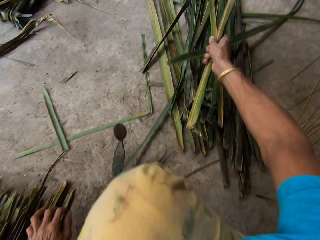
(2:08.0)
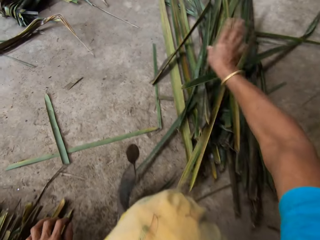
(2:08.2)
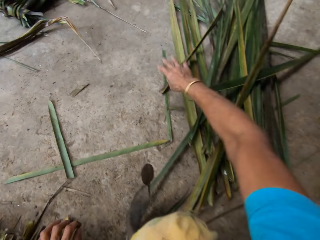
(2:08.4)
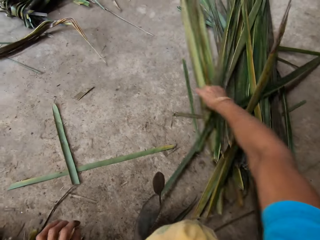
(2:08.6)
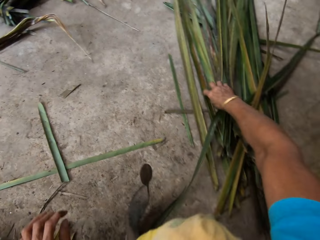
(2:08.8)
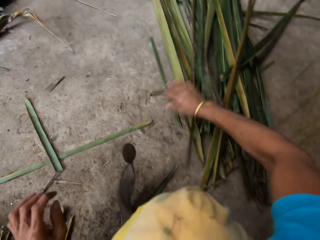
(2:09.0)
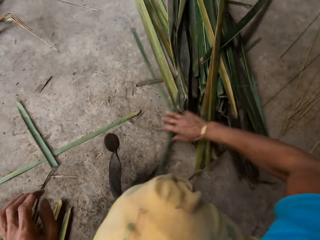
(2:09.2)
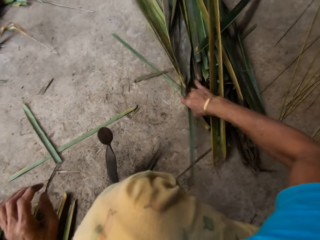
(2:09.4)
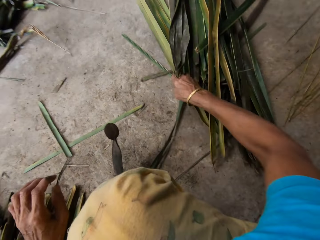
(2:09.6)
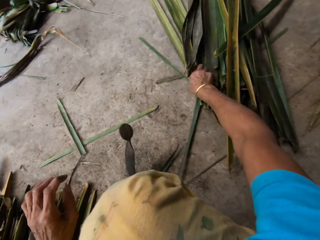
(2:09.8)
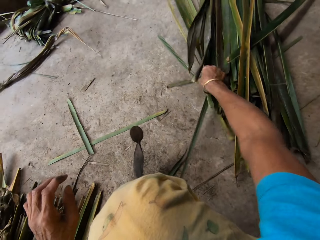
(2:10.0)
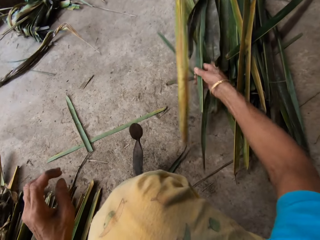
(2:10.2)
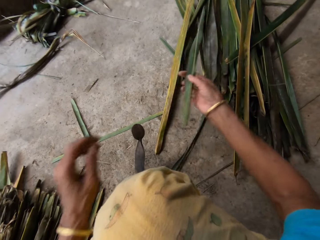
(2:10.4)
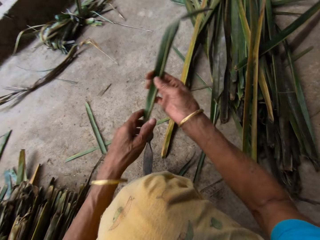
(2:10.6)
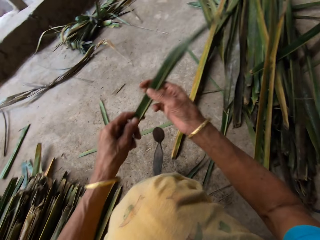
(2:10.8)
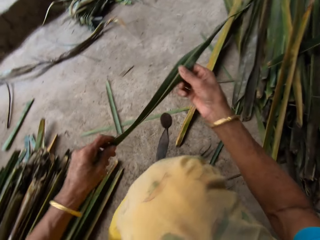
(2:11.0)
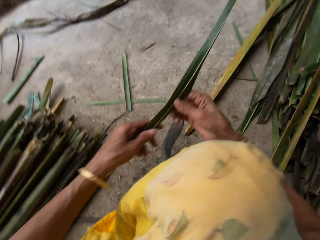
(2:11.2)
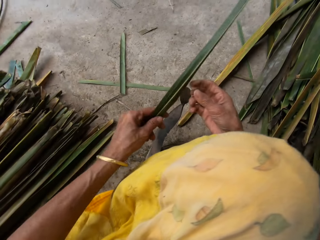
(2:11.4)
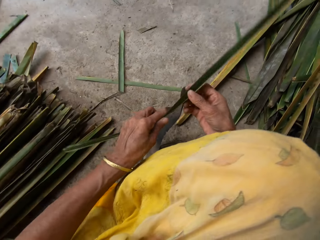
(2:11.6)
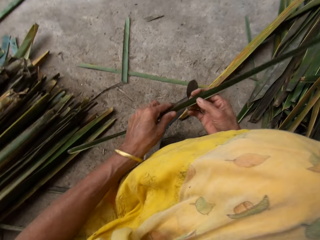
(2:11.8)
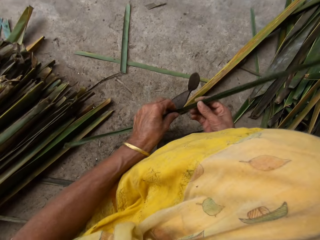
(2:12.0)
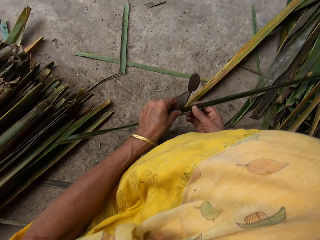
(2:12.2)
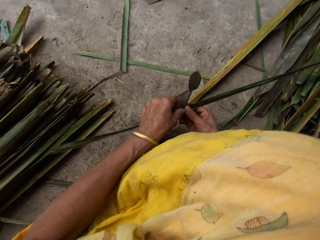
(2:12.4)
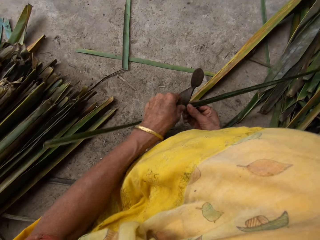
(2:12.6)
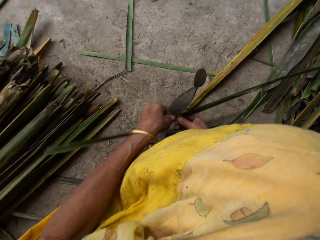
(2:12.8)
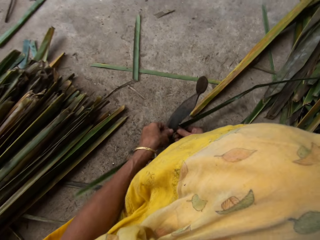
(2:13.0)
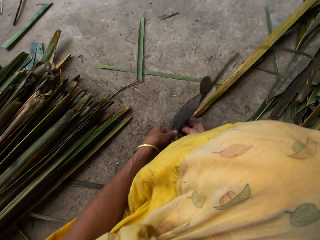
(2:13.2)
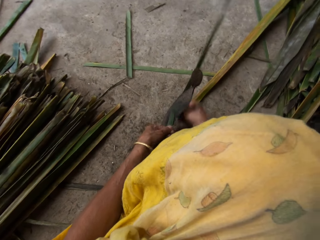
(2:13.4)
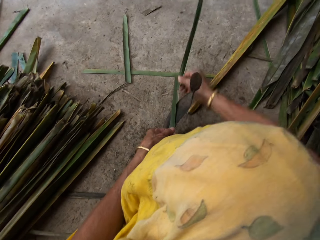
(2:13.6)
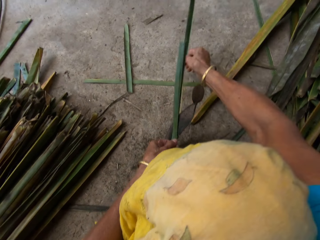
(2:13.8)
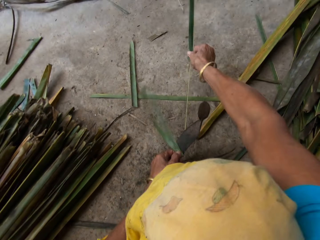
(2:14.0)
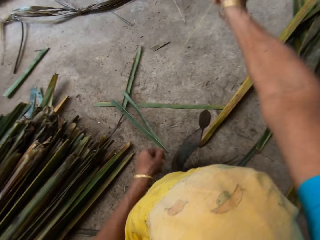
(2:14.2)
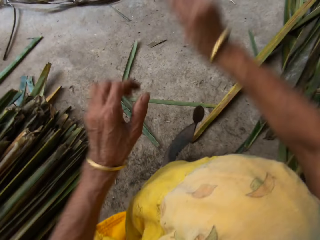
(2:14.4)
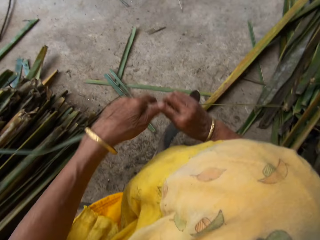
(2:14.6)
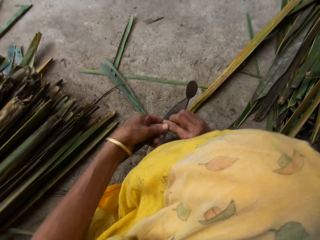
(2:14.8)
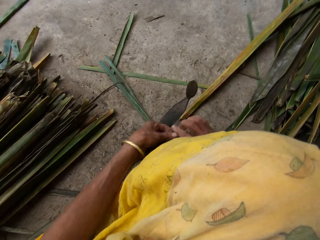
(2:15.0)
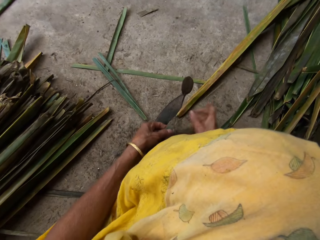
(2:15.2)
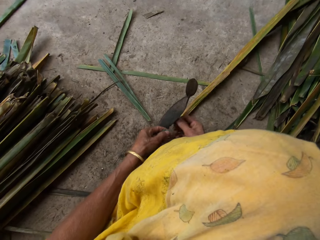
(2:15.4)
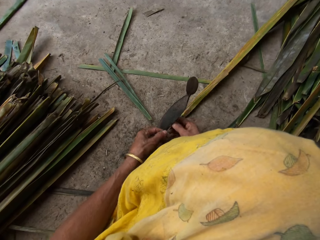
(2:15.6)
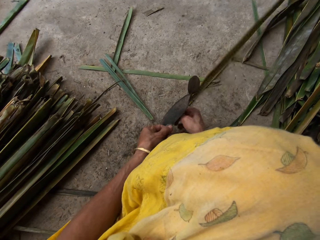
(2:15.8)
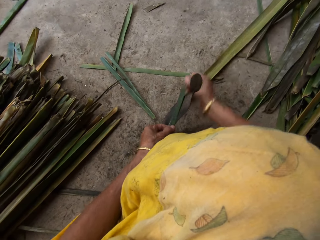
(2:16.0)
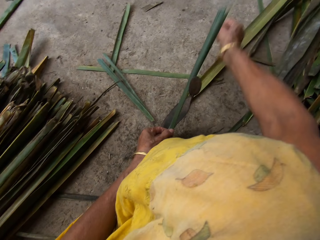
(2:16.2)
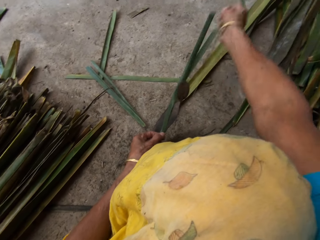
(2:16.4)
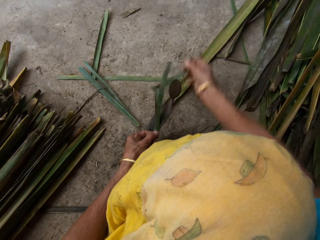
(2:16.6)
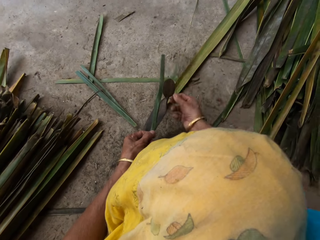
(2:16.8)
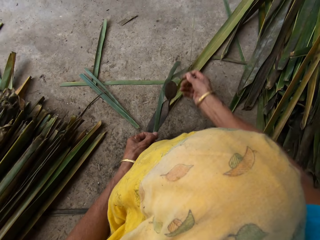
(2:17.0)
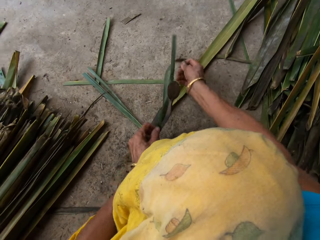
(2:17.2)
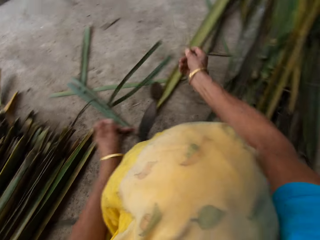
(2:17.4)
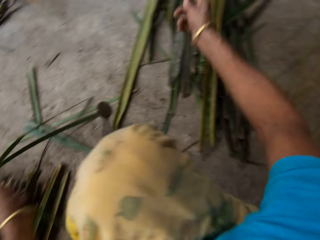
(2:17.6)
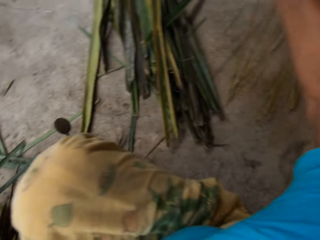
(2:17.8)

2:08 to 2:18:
The camera wearer drops the Napier grass or papyrus on the floor. They push the Napier grass aside. They pull the Napier grass. They pick the papyrus from the floor. They move the Napier grass. They cut the Napier grass on something. They tie with cutting objects. They lift the Napier grass. They move both hands. They cut the Napier grass on something.

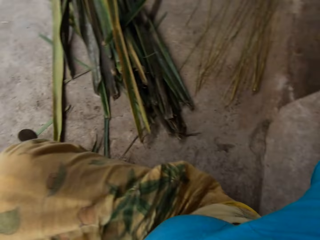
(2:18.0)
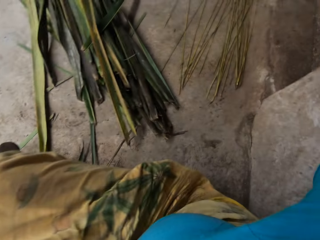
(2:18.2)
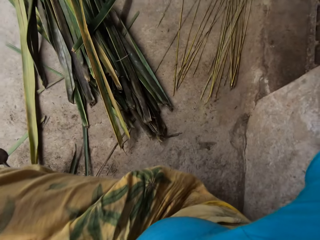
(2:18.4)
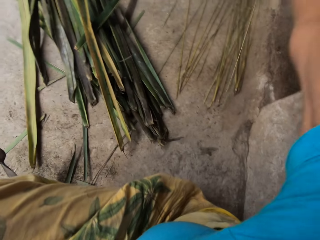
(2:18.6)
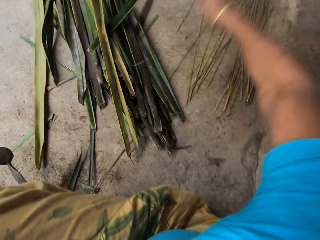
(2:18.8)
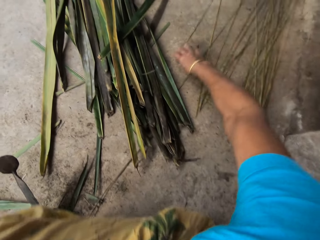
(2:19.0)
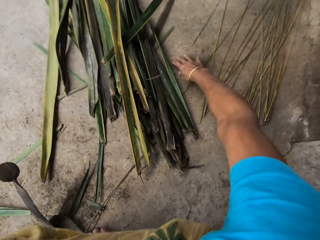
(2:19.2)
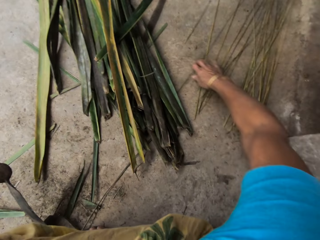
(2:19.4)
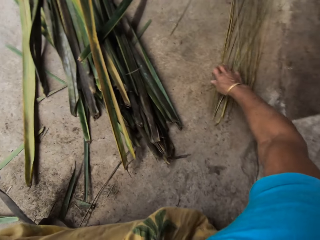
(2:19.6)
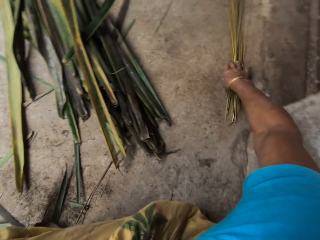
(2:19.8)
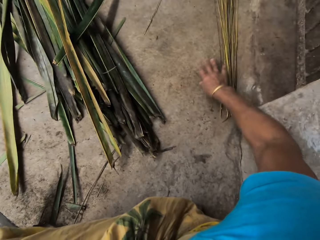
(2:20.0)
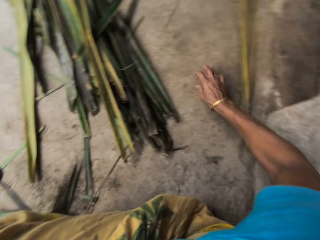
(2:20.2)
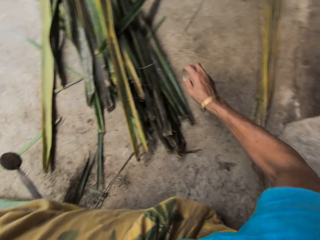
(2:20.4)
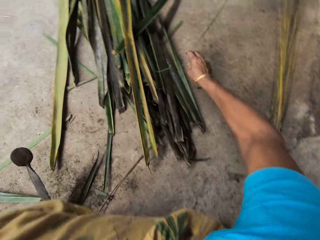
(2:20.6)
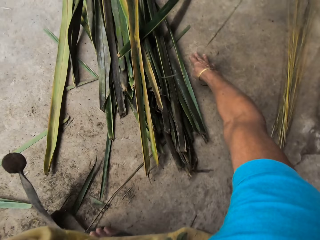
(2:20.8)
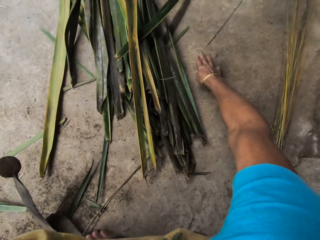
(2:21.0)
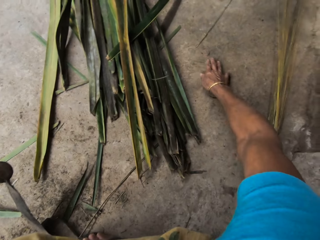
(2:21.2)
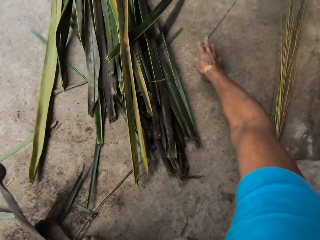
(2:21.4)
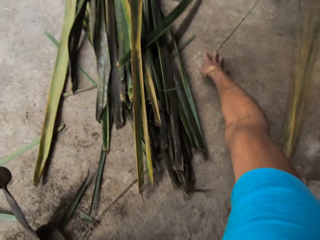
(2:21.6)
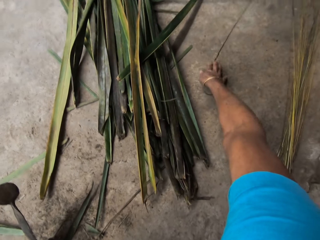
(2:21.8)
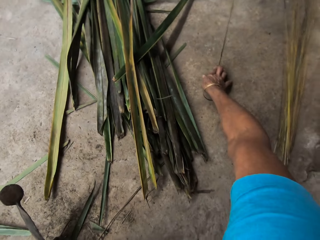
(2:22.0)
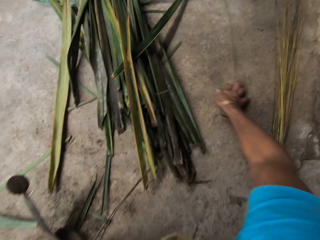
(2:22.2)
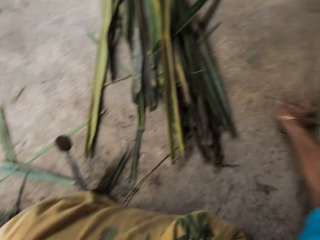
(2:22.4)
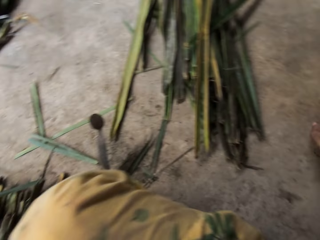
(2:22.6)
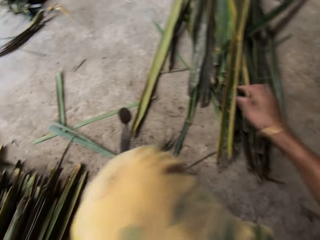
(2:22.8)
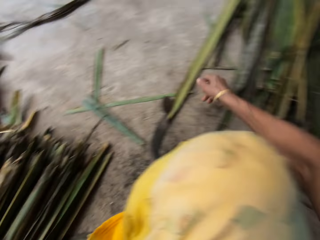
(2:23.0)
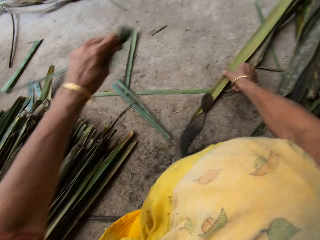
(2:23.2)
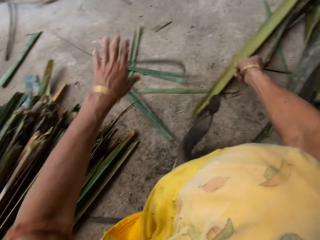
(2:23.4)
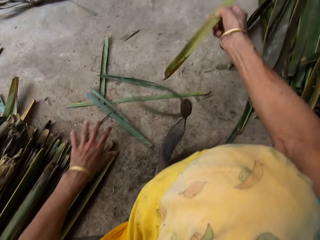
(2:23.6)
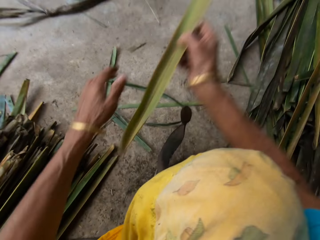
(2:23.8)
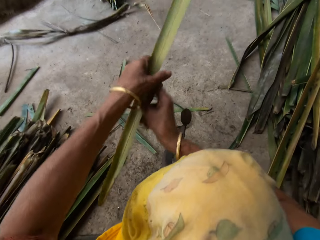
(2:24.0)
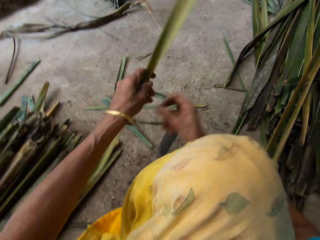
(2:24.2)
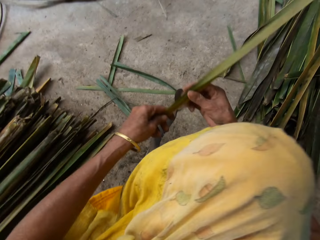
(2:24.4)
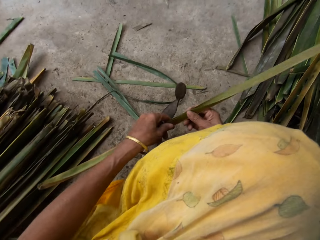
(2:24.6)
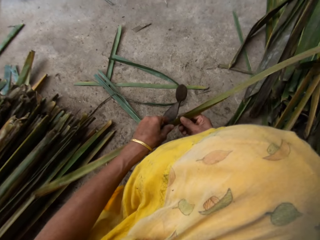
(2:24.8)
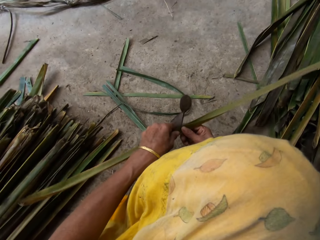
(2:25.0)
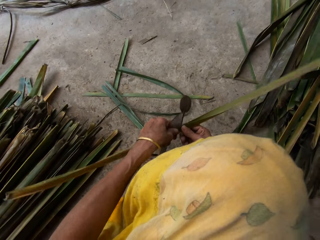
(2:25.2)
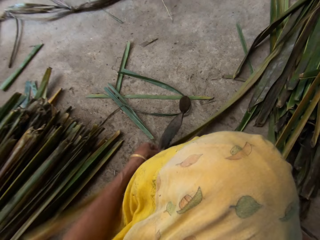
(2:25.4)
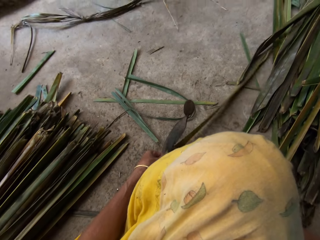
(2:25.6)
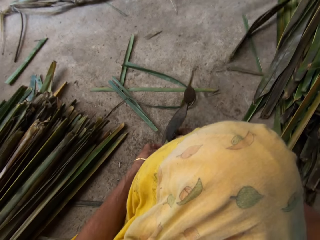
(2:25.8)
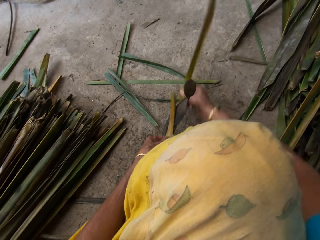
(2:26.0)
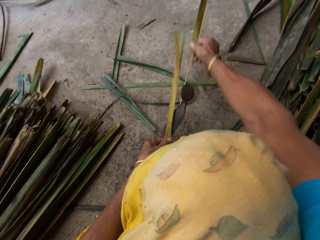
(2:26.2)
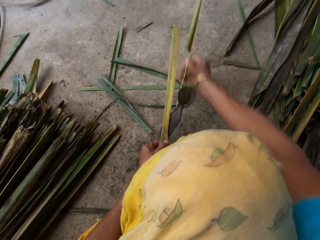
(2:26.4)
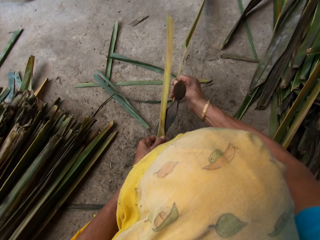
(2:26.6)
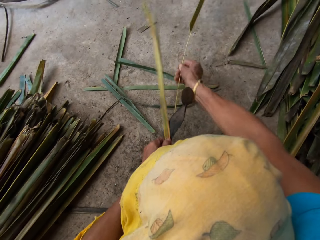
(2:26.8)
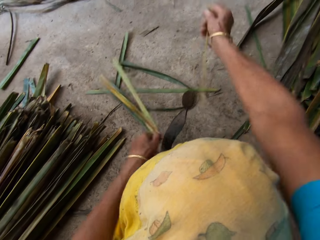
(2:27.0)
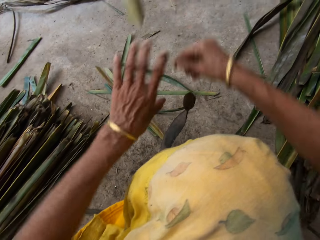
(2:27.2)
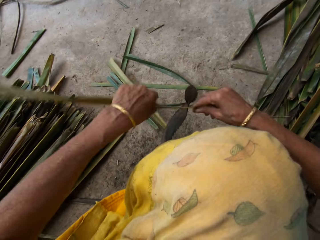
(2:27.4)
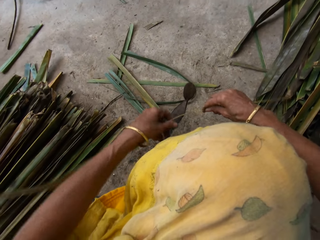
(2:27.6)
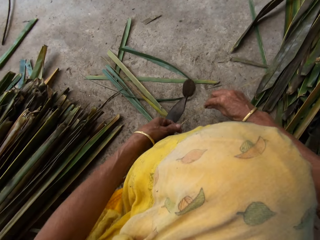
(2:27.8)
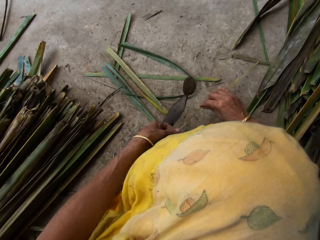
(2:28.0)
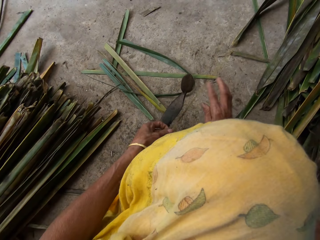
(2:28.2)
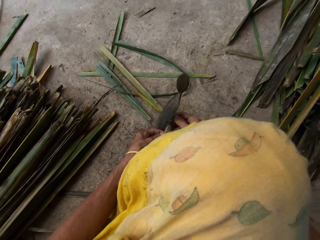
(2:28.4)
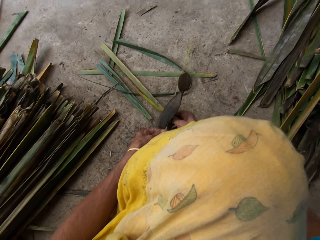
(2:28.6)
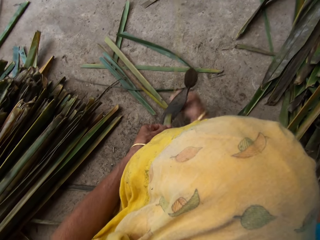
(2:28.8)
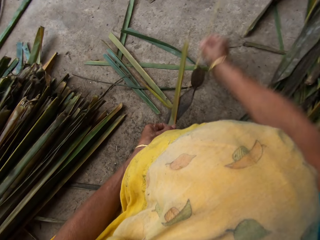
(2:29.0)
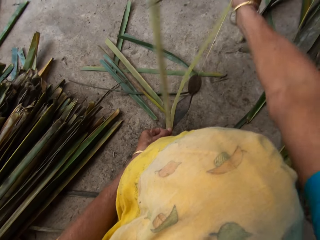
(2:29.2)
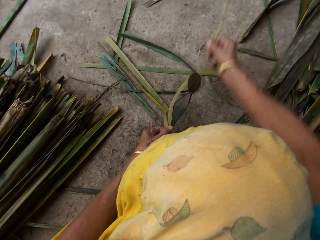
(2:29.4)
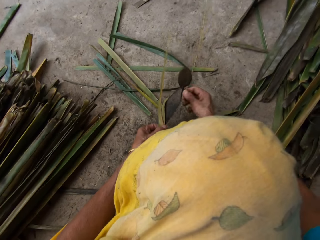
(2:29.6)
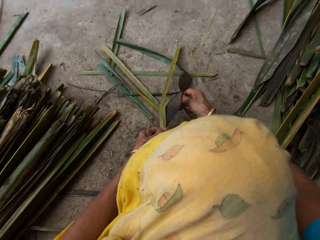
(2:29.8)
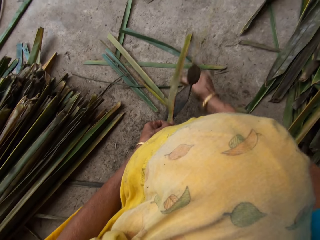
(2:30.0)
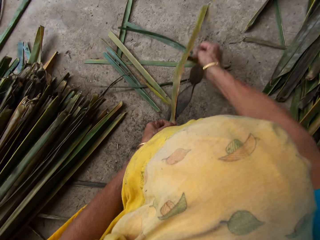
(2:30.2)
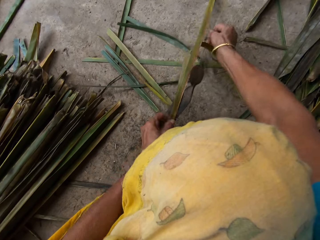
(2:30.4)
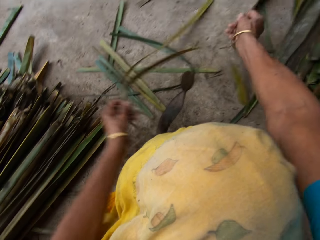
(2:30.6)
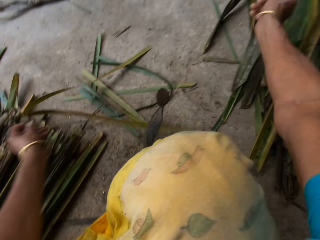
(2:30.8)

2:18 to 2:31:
The camera wearer lifts the Napier grass or papyrus reed. They drop the Napier grass on the floor. They push the Napier grass aside. They move the right hand. They push the Napier grass. They pick the papyrus reed from the floor. They move the right hand. They pick the papyrus reed from the floor again. They lift the Napier grass. They hold it with both hands. They move the Napier grass. They cut the Napier grass on something. They tie with a cutting object. They lift the Napier grass. They cut the Napier grass on something.
